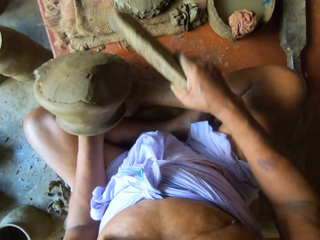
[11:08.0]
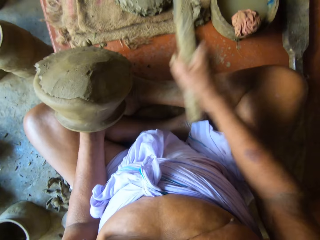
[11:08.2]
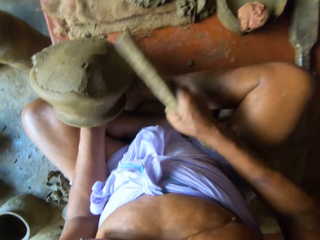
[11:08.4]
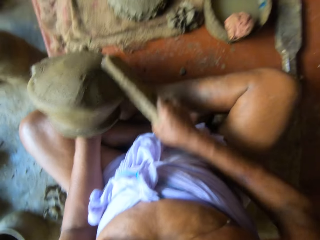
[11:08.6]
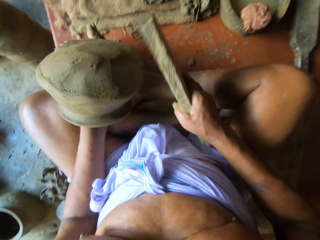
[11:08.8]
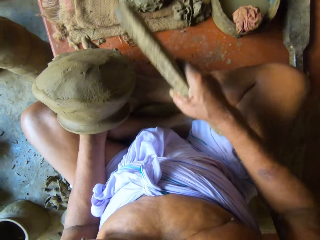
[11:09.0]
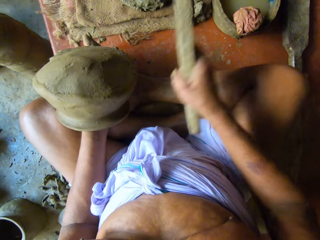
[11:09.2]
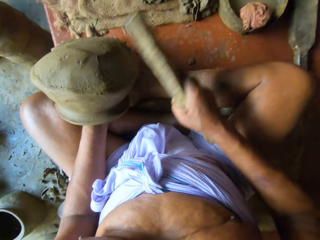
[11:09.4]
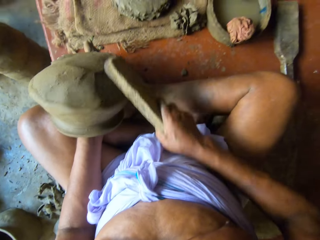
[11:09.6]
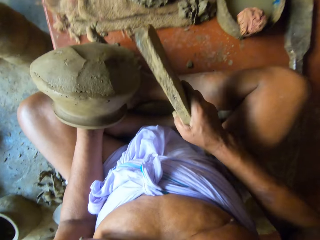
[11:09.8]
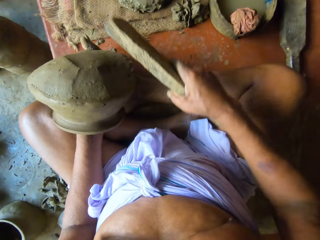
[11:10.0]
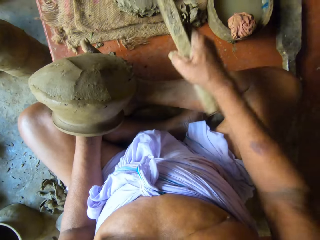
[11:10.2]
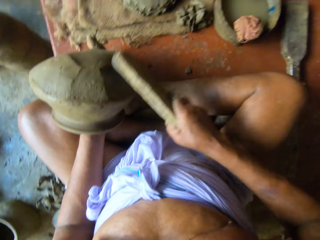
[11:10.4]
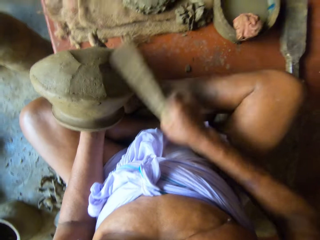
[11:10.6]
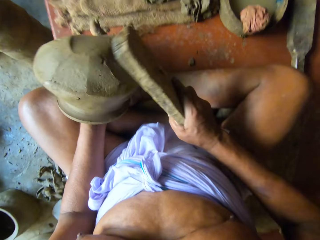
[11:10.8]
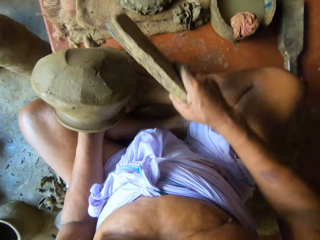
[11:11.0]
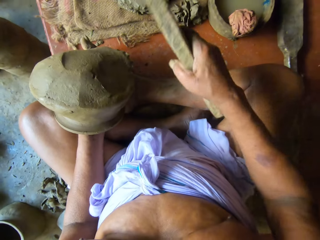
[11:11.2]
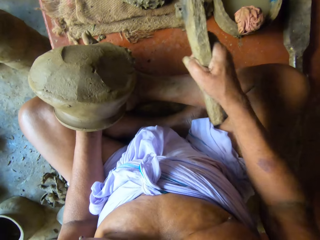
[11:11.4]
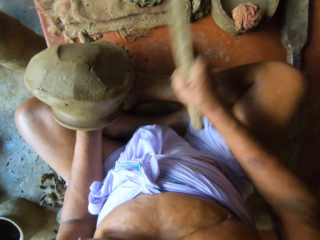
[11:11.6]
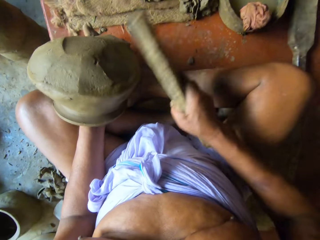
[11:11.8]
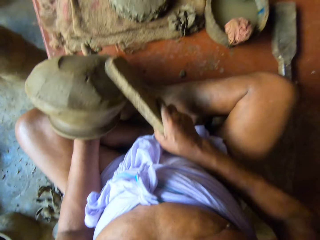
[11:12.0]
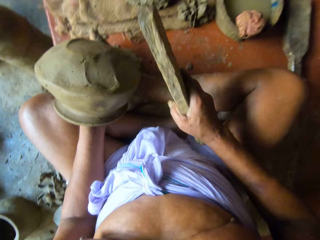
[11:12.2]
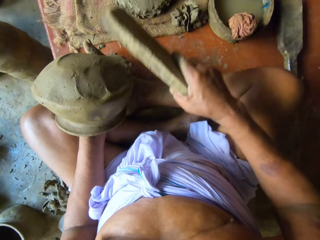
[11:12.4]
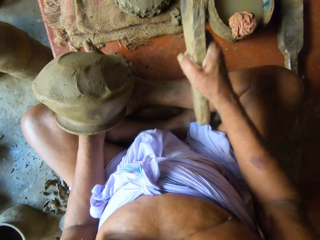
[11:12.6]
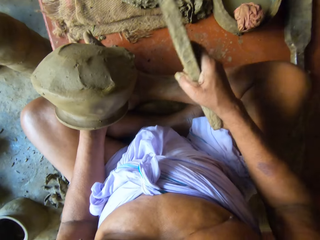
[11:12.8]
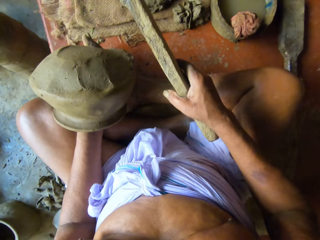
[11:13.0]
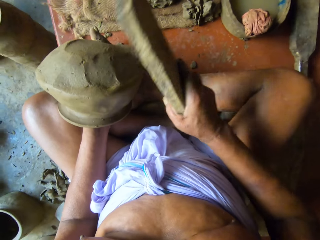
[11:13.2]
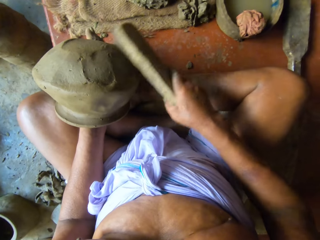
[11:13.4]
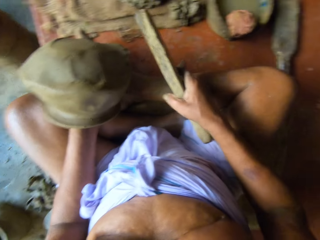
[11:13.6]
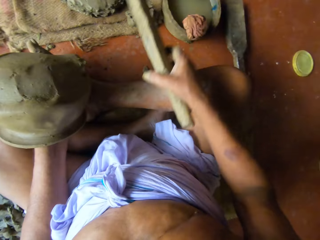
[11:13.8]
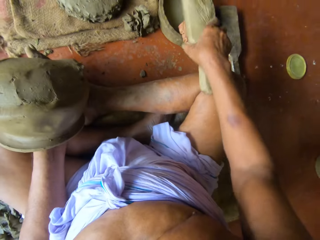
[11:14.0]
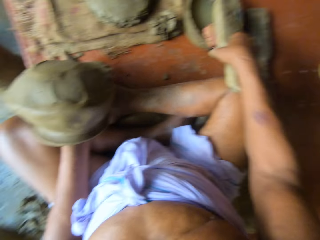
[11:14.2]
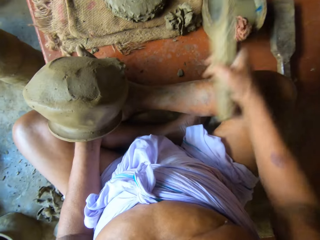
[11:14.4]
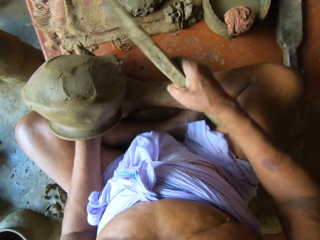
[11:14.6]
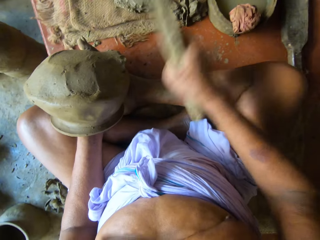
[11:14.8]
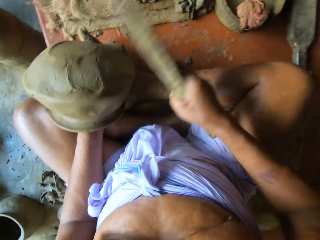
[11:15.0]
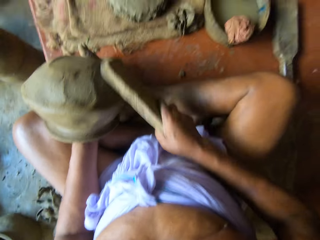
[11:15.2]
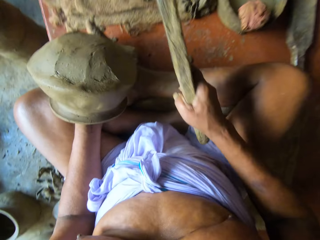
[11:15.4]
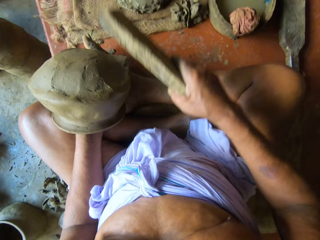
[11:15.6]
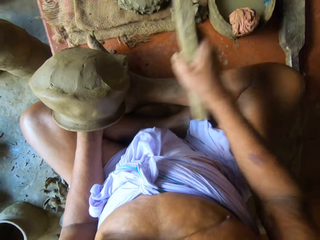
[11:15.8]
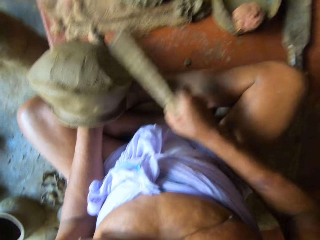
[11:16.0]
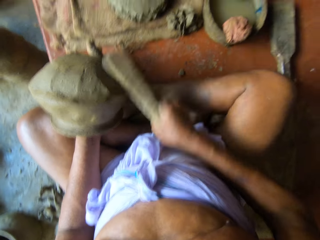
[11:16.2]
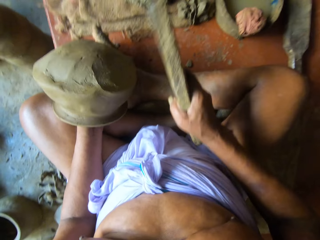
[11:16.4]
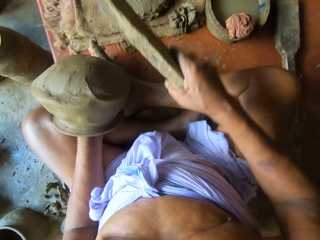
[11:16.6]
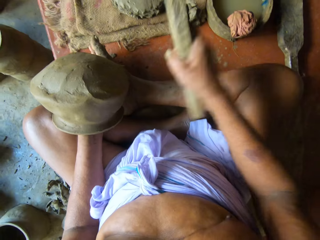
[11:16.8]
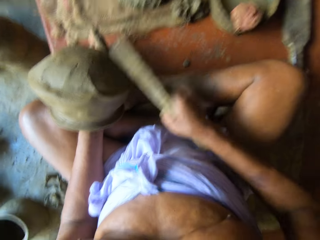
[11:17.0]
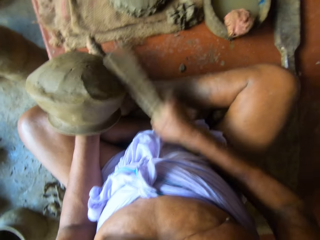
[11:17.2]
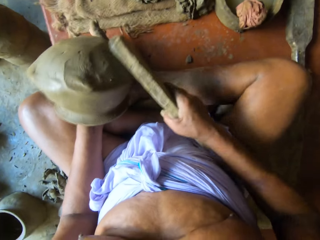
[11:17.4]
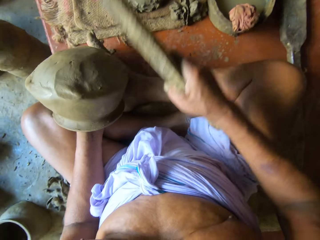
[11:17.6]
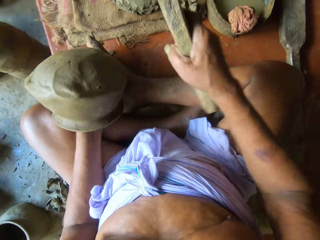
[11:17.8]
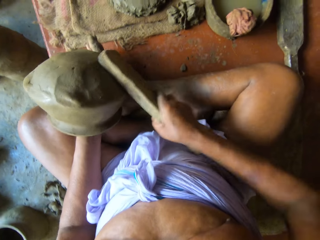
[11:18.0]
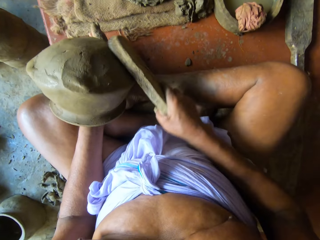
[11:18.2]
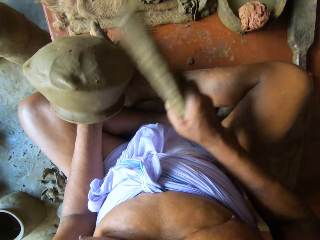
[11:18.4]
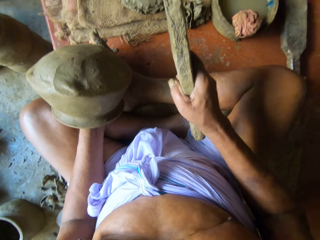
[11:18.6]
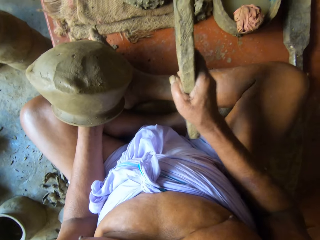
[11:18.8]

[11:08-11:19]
The camera wearer dips the clay paddle in water from the container with his right hand. He beats the clay cover with the clay paddle in his right hand. He models the clay pot.

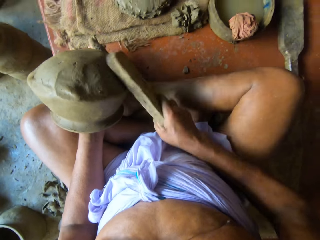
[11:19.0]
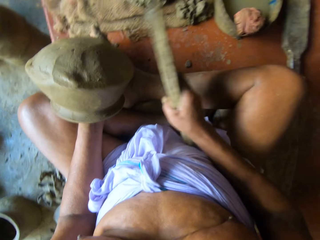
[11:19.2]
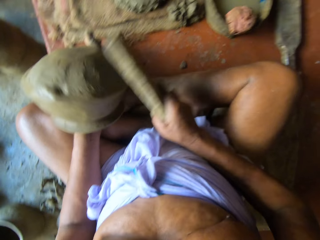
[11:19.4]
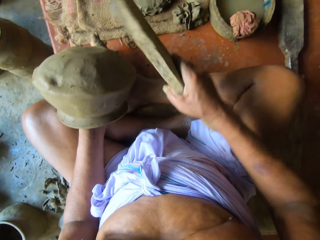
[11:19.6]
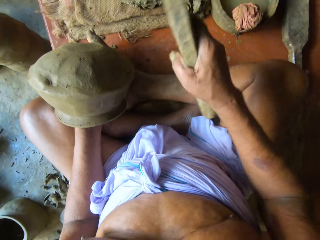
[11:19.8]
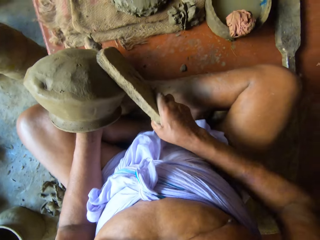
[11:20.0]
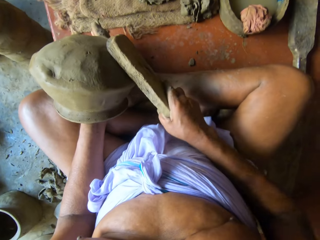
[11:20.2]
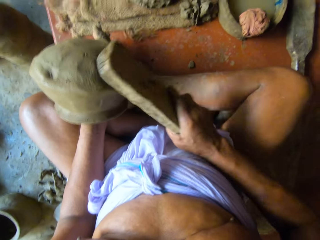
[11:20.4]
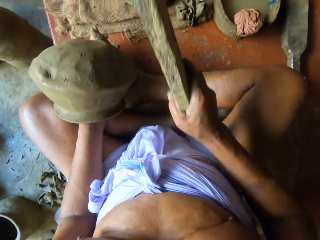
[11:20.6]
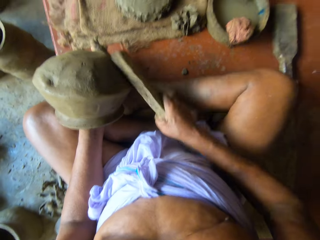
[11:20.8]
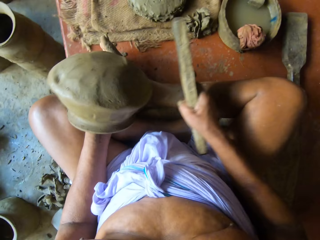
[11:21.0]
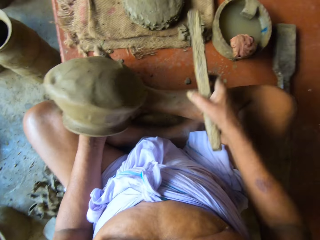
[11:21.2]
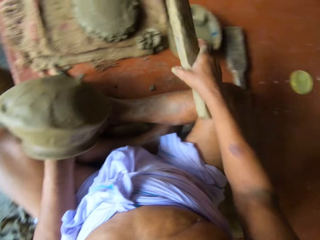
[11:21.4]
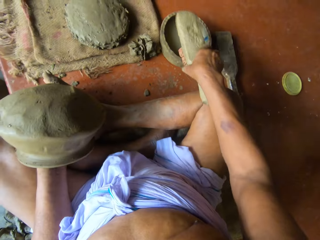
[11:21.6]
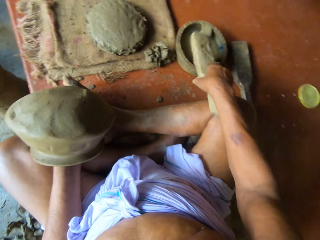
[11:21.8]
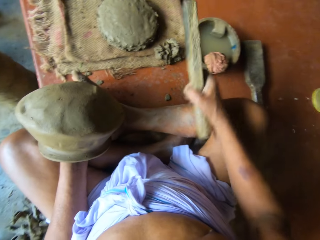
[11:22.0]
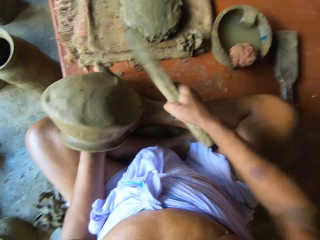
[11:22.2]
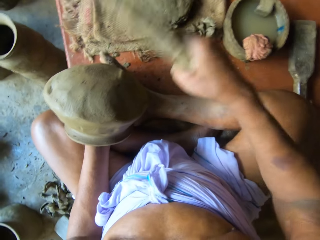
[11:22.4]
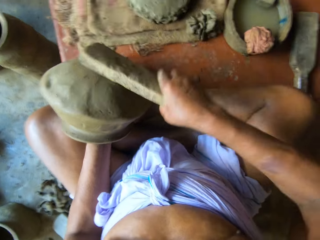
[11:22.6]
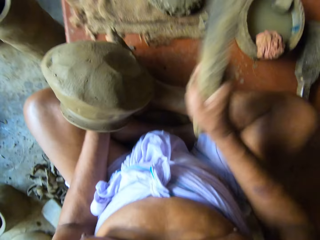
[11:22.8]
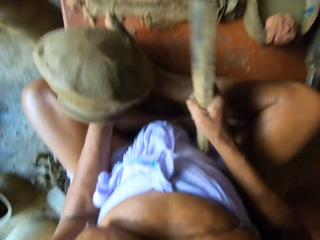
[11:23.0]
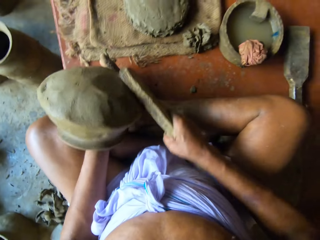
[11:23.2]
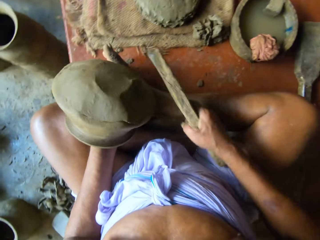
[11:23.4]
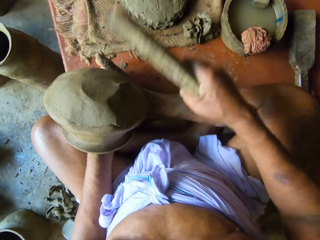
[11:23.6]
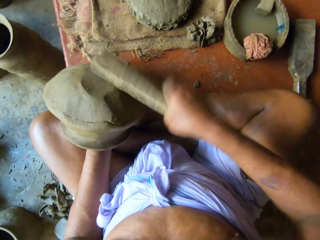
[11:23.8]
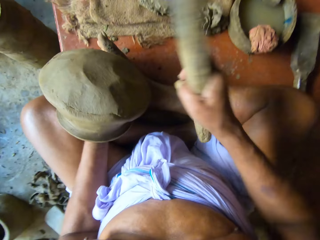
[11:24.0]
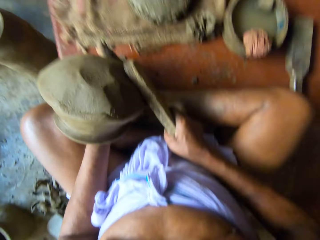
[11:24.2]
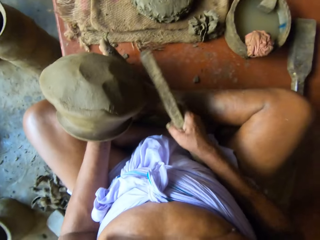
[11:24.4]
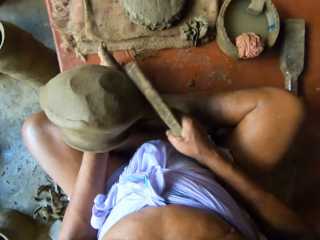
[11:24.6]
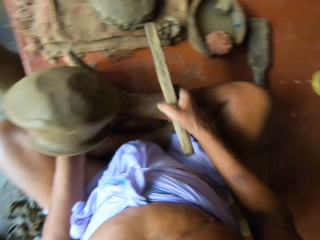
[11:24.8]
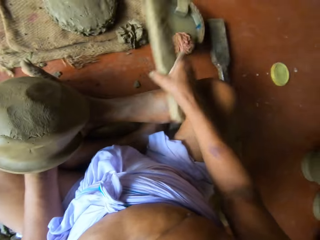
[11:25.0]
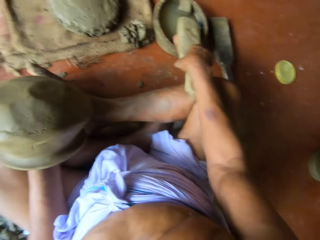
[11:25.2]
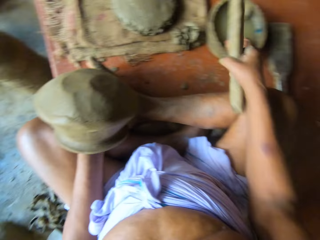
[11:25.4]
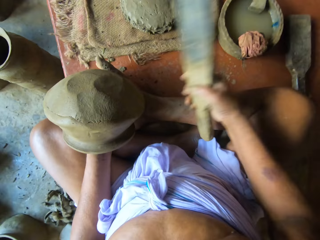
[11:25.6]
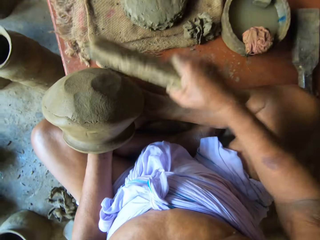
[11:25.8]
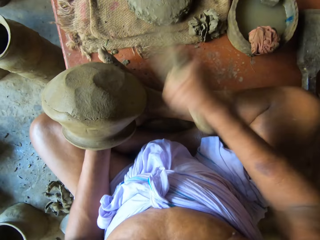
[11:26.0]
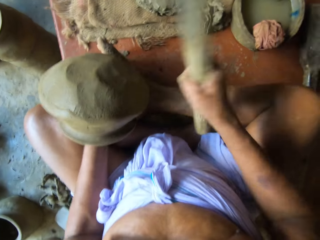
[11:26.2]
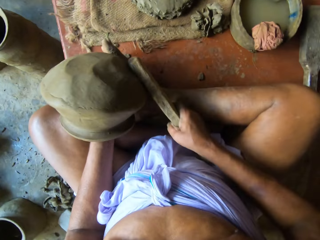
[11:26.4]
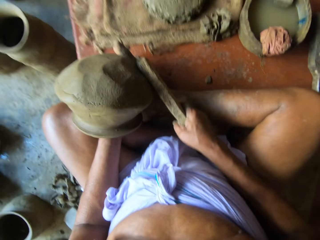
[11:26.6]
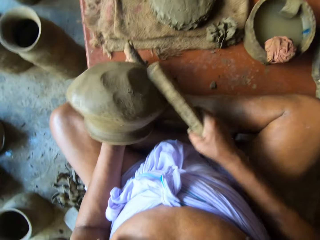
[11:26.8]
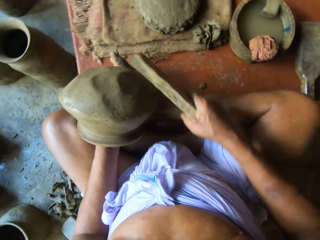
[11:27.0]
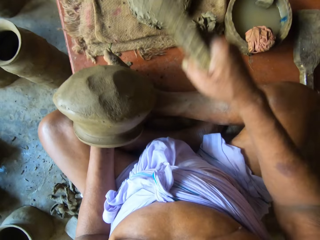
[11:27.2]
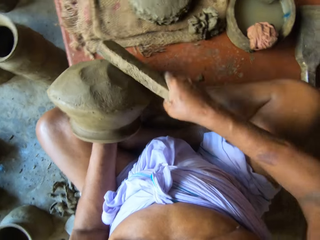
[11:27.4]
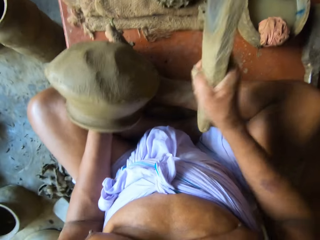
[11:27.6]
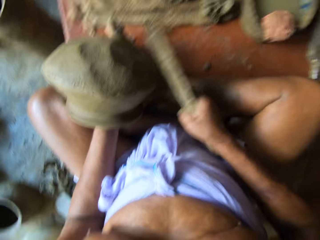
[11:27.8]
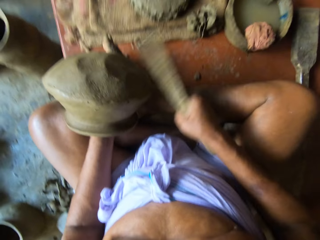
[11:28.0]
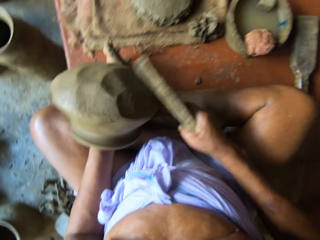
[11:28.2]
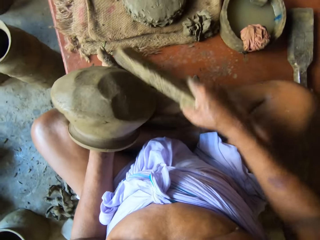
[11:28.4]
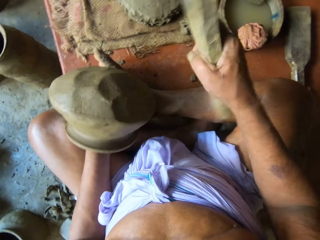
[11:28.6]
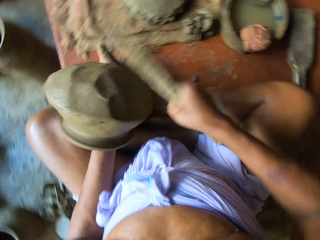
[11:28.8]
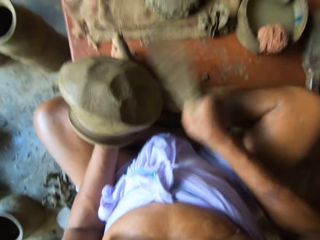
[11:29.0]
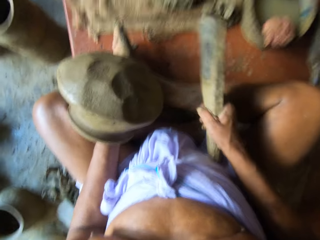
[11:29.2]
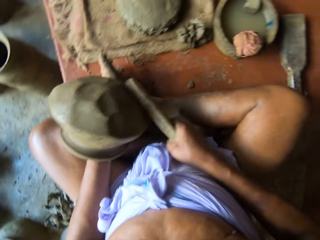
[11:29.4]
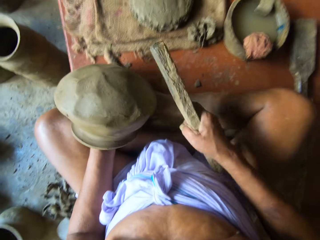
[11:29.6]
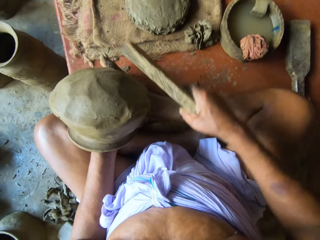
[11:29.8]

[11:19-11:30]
The camera wearer dips the clay paddle in water from the container with his right hand. He beats the clay cover with the clay paddle in his right hand. He models the clay pot. He dips the clay paddle in water from the container with his right hand. He beats the clay cover with the clay paddle in his right hand. He models the clay pot.
